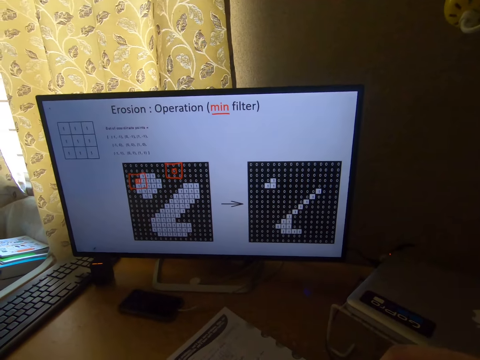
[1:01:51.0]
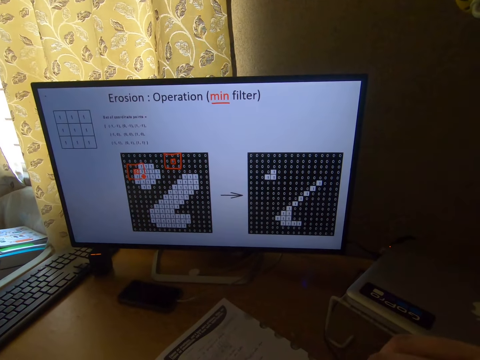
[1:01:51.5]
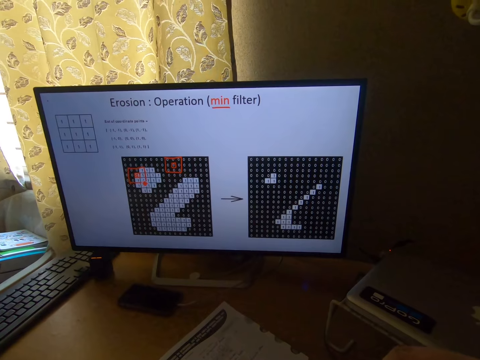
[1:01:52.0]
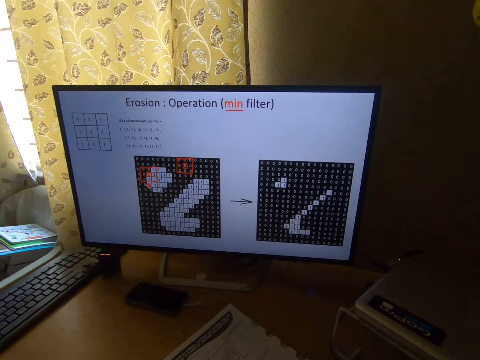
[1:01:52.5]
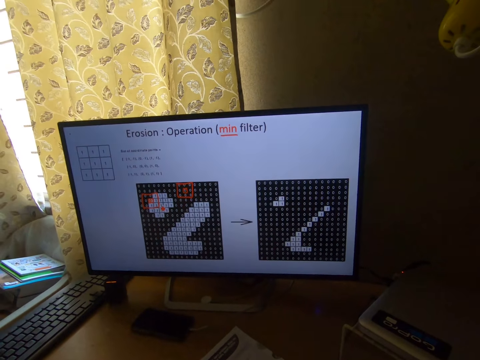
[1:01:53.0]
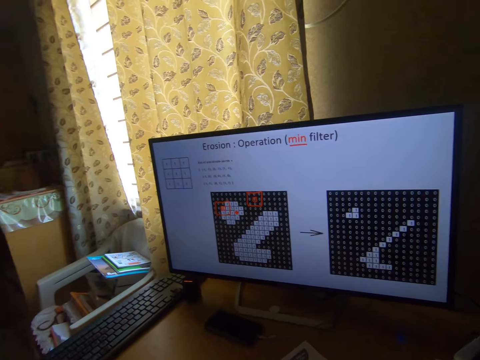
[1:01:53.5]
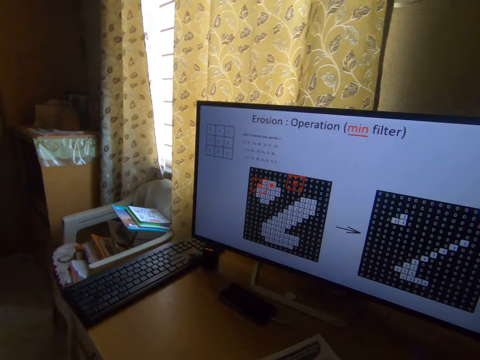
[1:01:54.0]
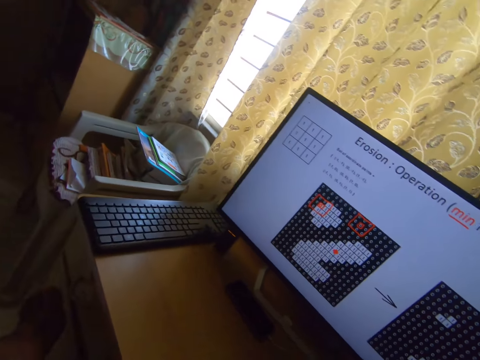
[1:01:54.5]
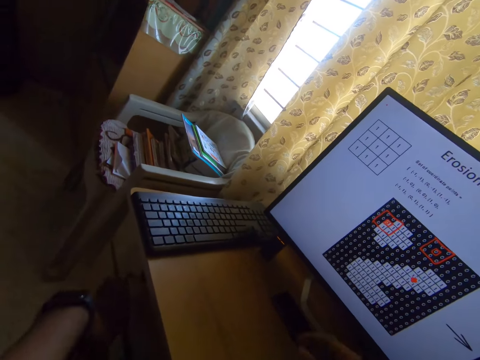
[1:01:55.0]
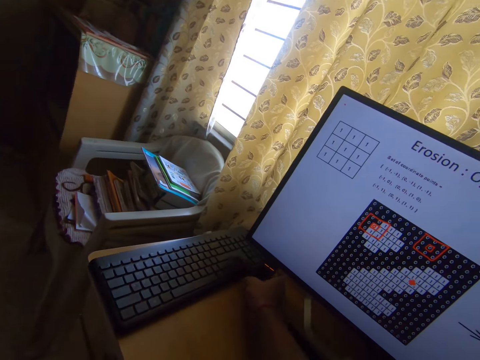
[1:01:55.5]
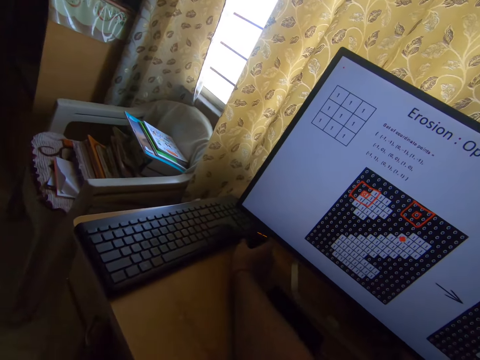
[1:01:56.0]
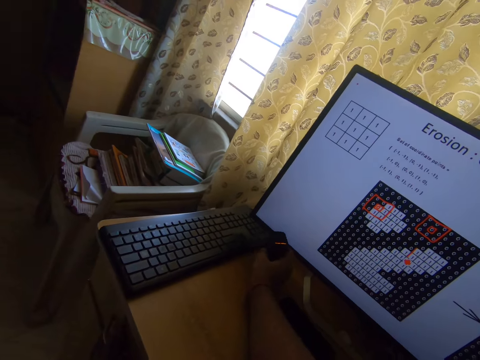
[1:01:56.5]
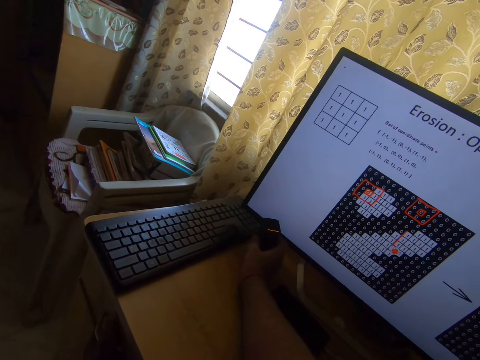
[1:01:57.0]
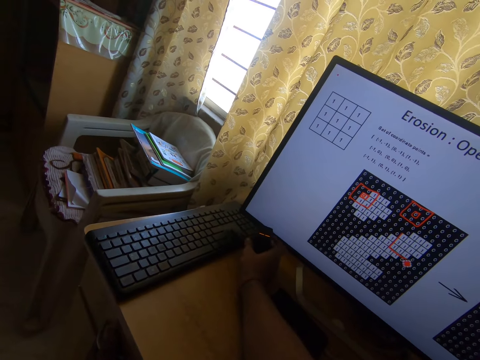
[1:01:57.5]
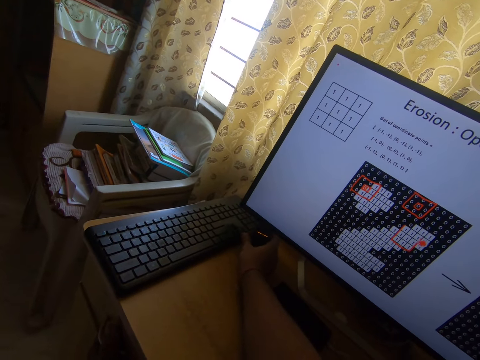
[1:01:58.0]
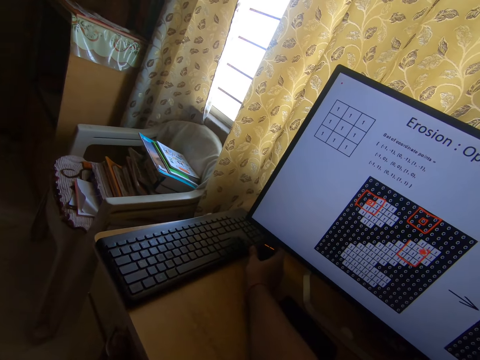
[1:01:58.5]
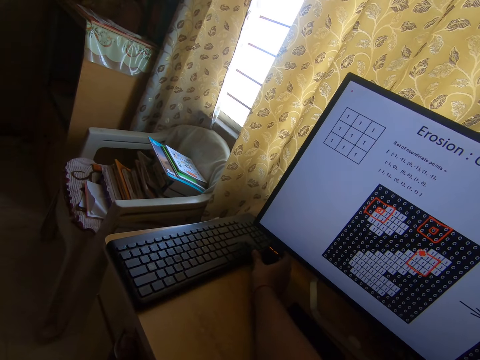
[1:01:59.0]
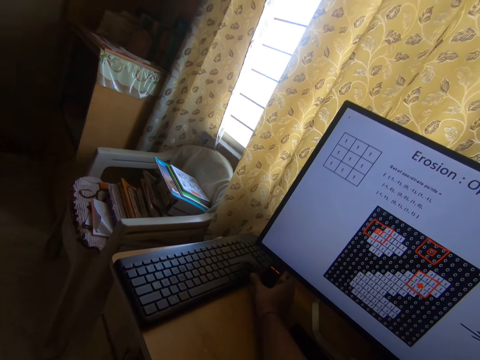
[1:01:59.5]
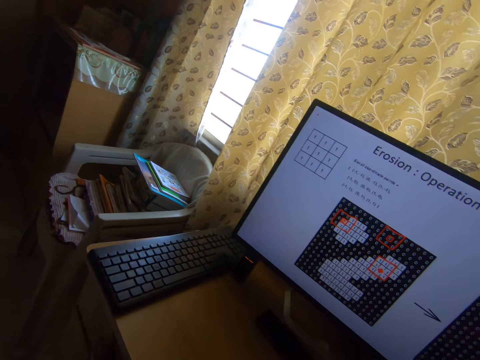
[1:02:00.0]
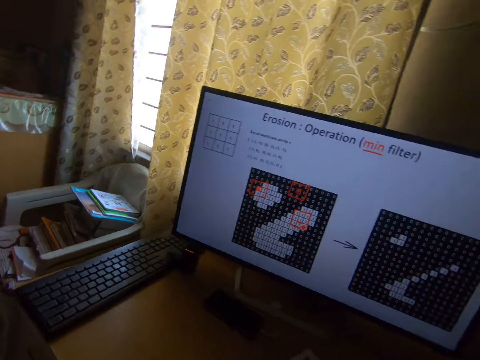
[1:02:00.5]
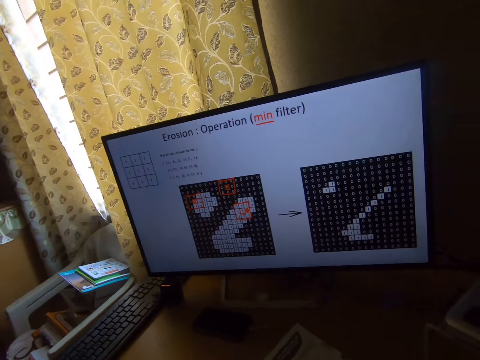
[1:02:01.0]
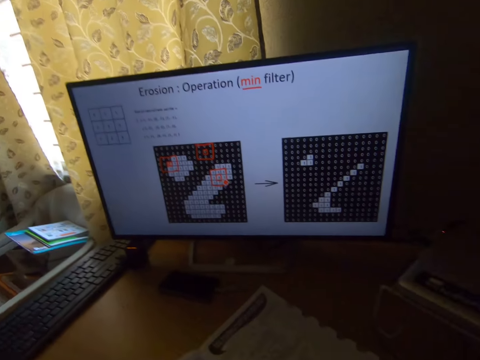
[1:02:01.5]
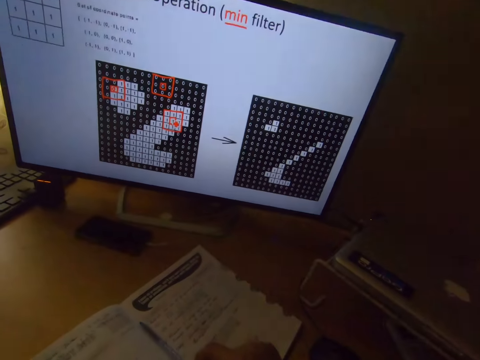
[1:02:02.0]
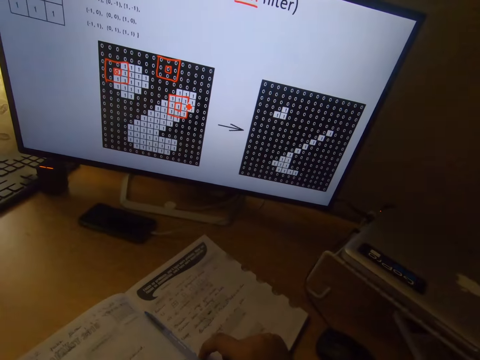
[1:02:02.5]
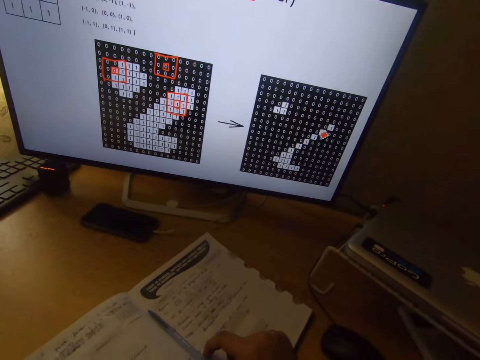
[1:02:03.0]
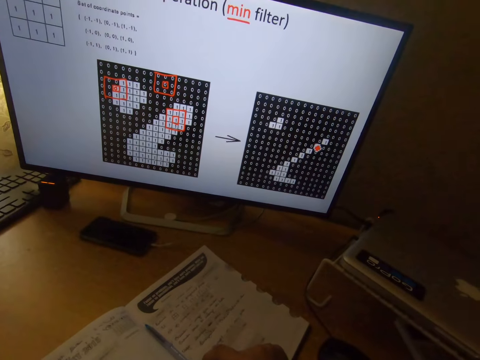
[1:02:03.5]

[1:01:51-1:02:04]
The camera wearer looks at the drawer. He rubs his left leg with his left hand. He holds the drawer with his hand and moves his other hand forward. He picks up a device beside the monitor on the table with his right hand. He holds something with his hand. He drops the device on the table. He moves his hand towards him. He stares at the monitor's screen. He looks at the book.

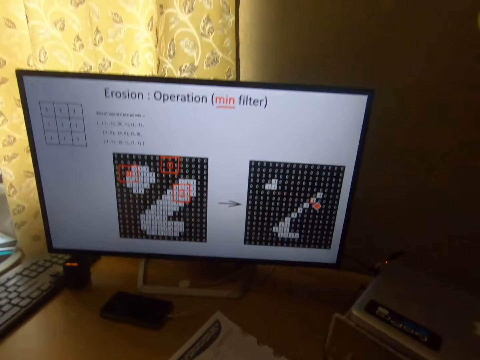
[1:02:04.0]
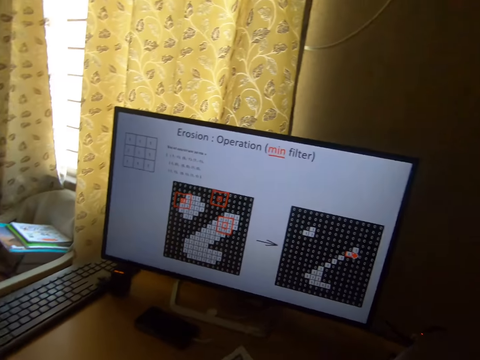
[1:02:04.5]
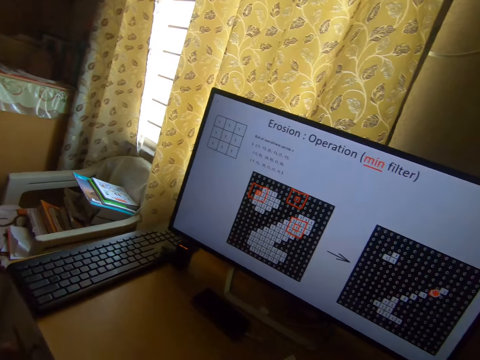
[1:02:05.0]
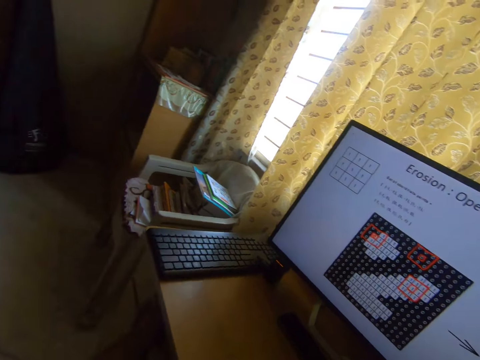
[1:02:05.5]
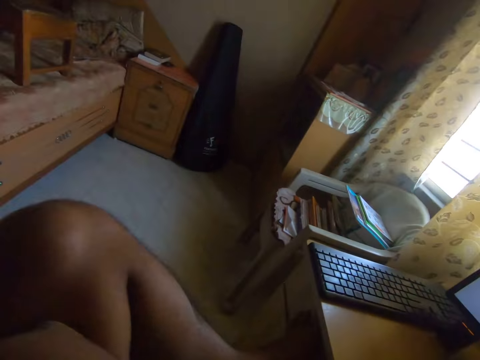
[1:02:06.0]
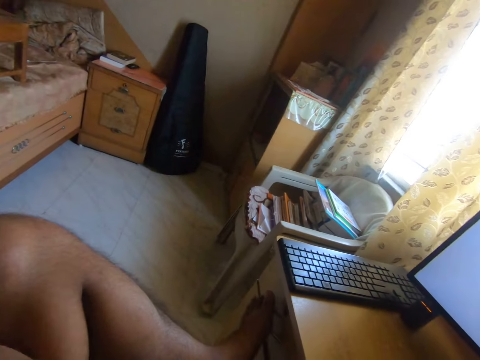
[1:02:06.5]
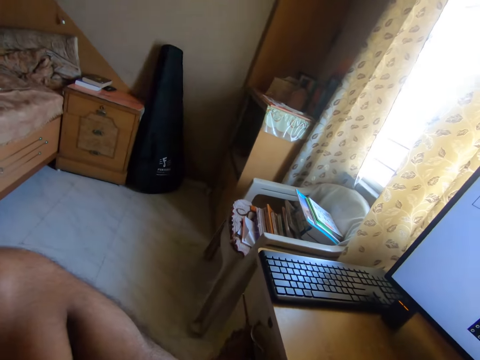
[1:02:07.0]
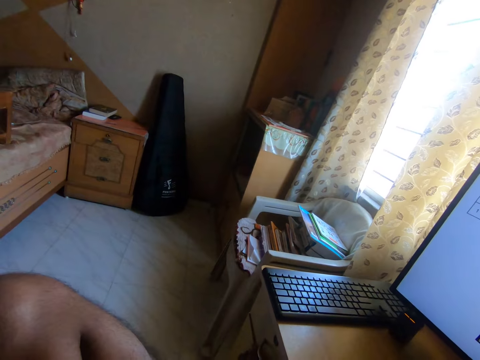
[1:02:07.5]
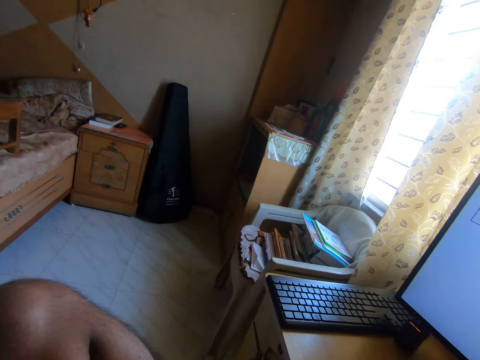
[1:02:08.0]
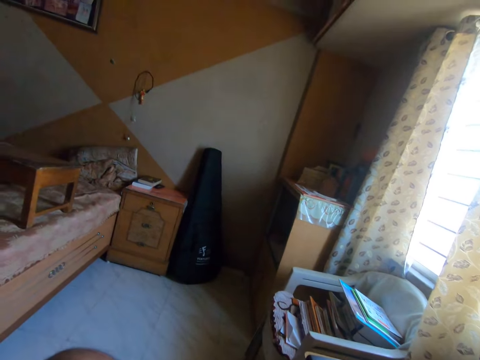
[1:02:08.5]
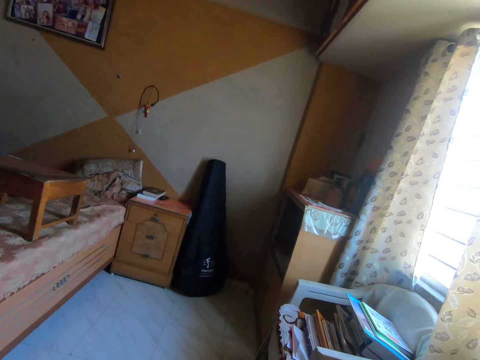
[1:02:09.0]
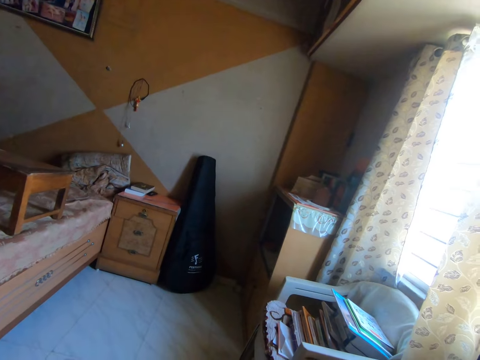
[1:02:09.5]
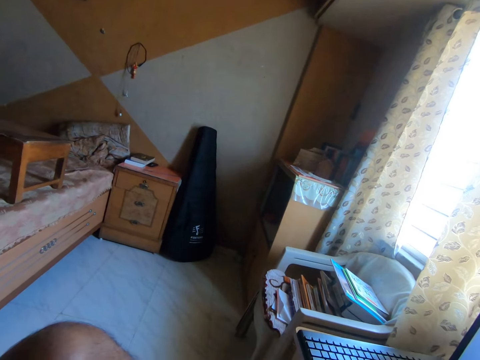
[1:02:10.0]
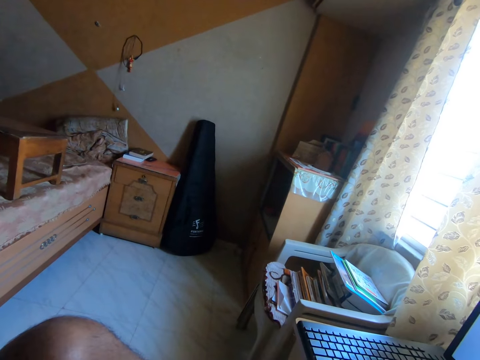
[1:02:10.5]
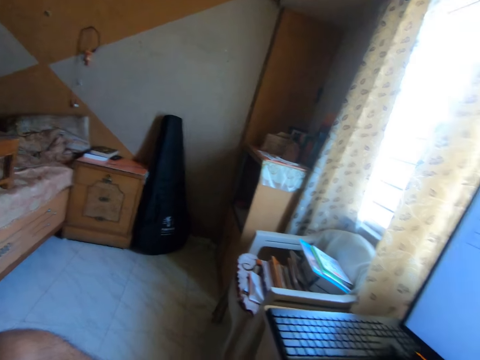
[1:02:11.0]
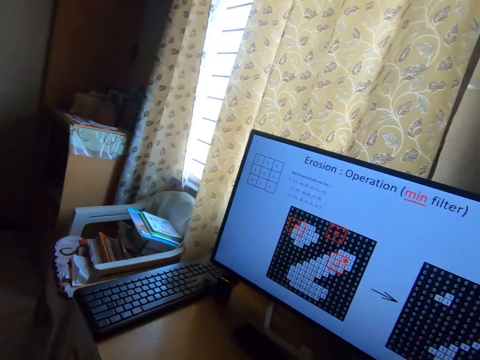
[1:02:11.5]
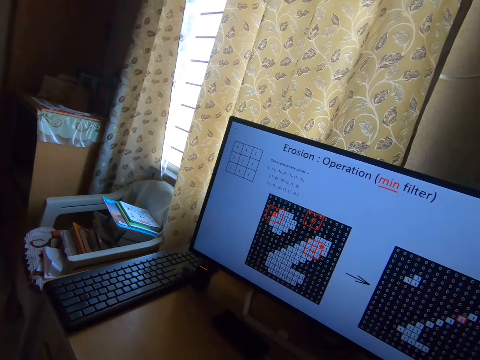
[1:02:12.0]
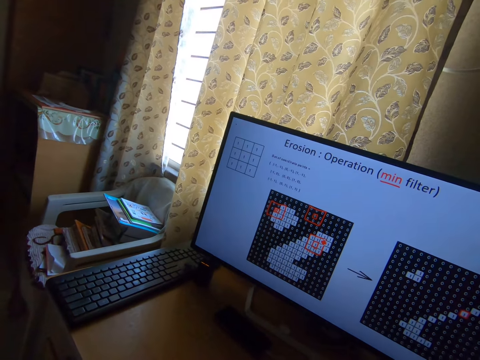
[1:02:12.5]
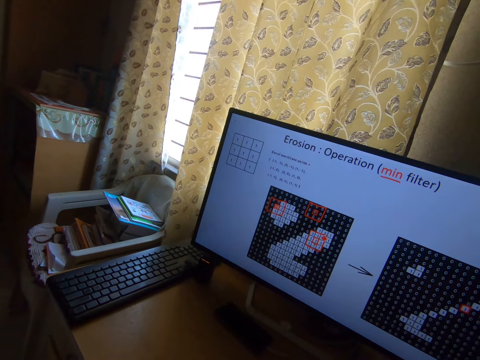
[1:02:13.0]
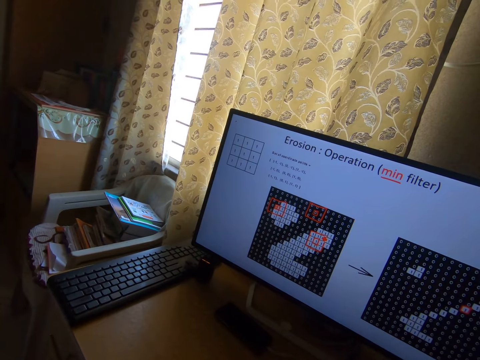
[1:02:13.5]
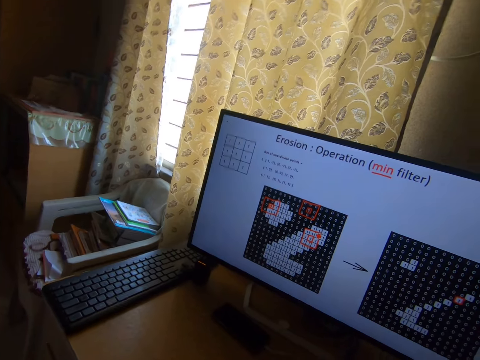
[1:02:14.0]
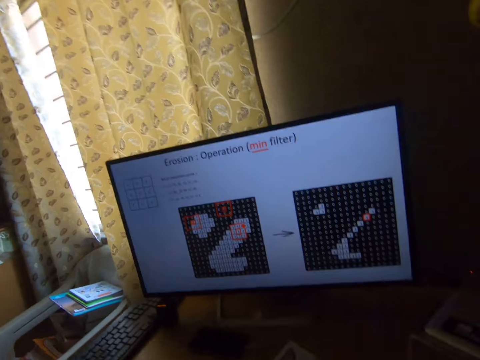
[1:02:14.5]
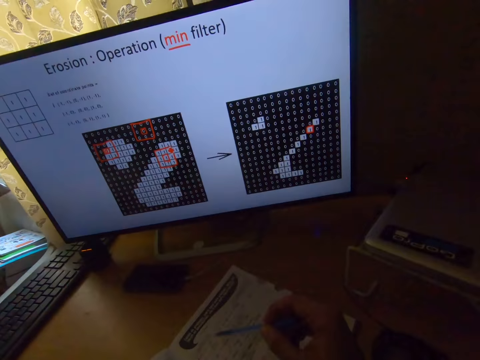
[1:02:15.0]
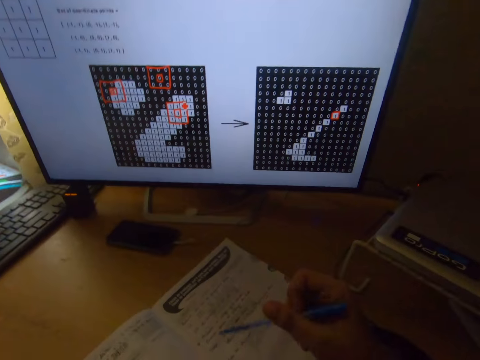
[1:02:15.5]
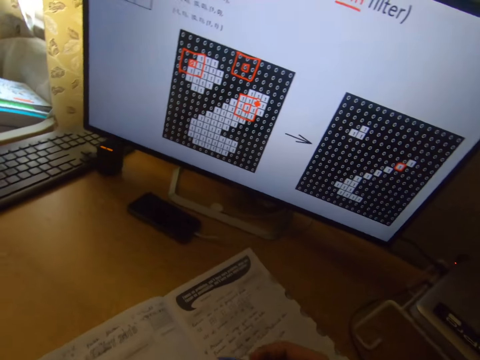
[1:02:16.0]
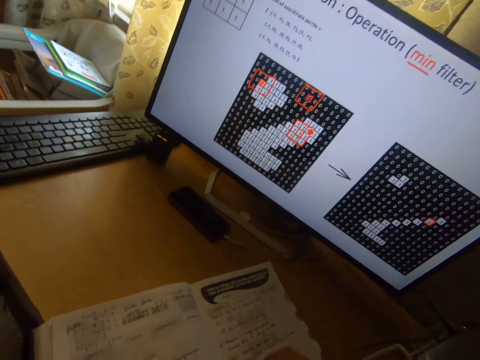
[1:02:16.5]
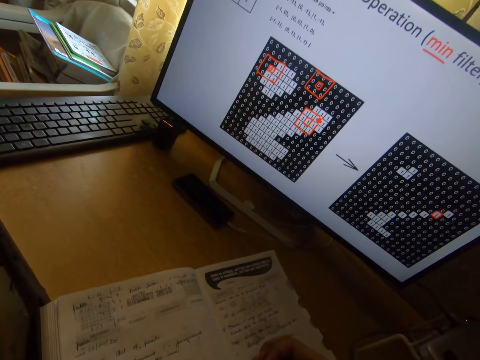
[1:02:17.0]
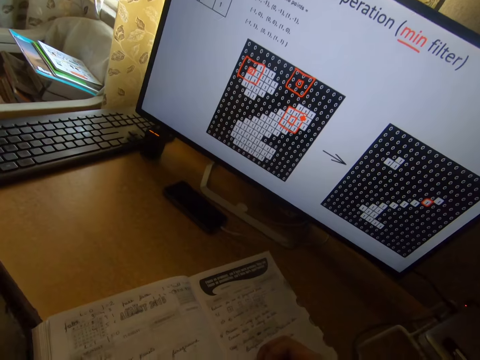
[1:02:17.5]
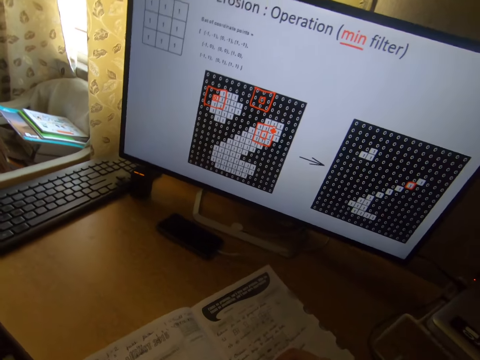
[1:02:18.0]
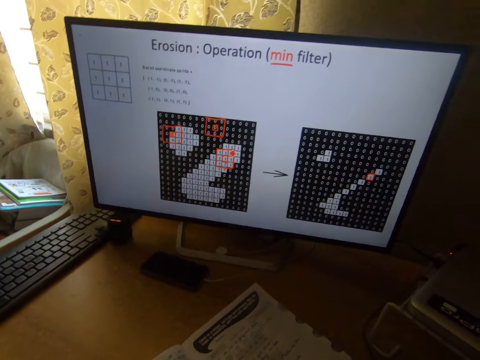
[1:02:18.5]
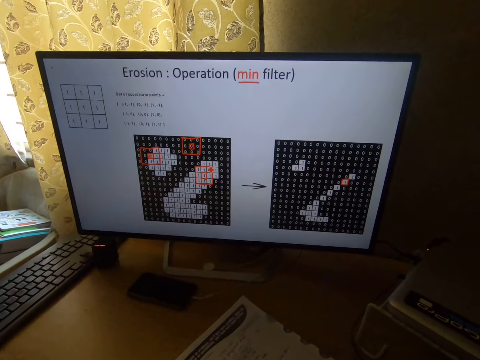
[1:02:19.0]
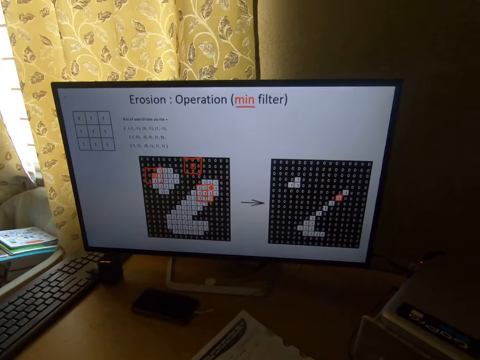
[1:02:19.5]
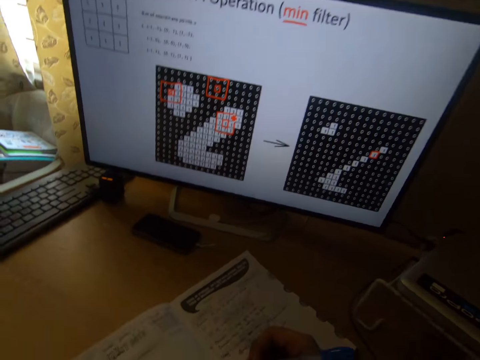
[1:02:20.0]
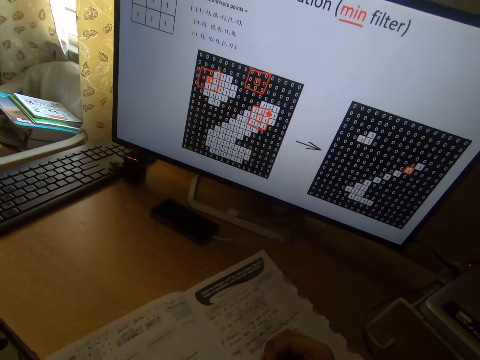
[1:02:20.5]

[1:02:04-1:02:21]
The camera wearer stares at the monitor's screen. He looks around. He stares at the wall. He stares at the monitor's screen. He picks up the pen on the book with his right hand. He writes on the book with the pen in his right hand.
